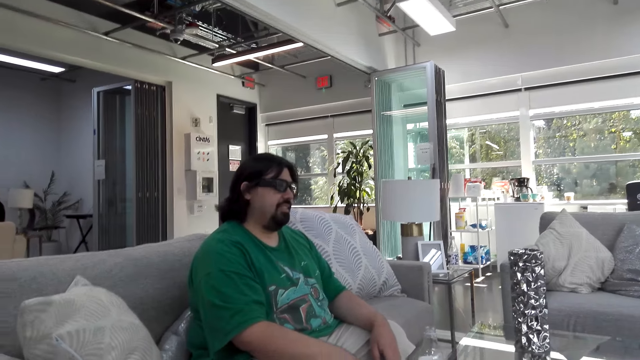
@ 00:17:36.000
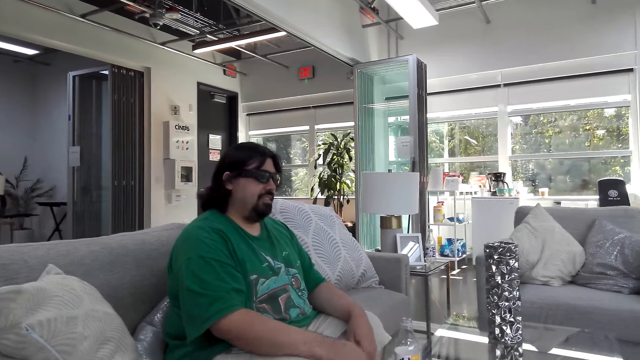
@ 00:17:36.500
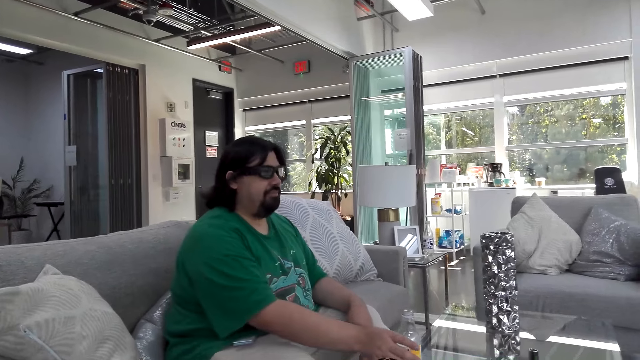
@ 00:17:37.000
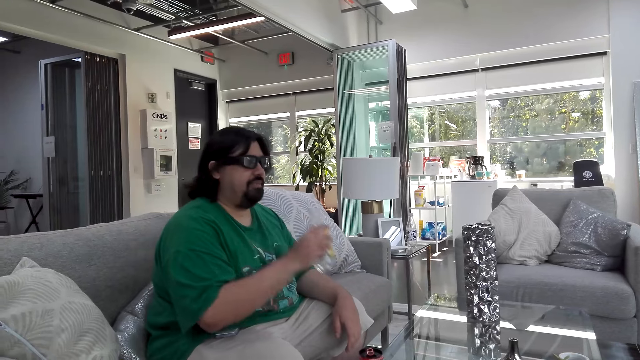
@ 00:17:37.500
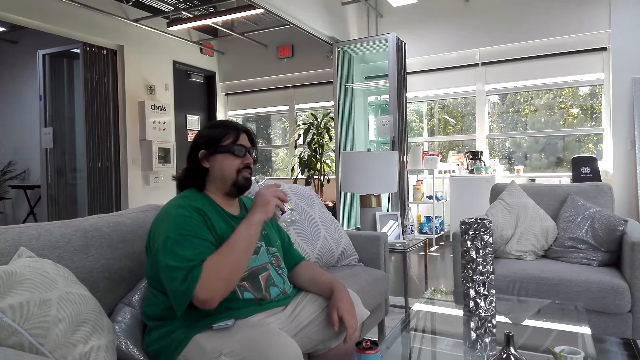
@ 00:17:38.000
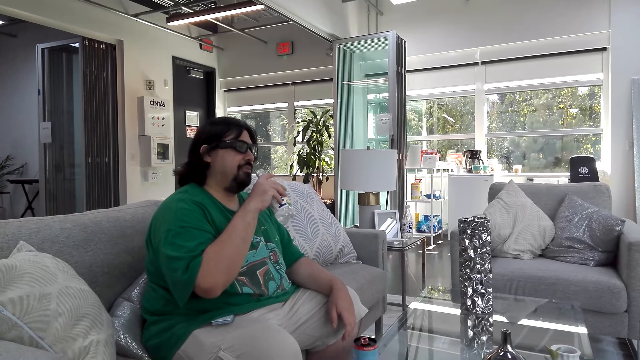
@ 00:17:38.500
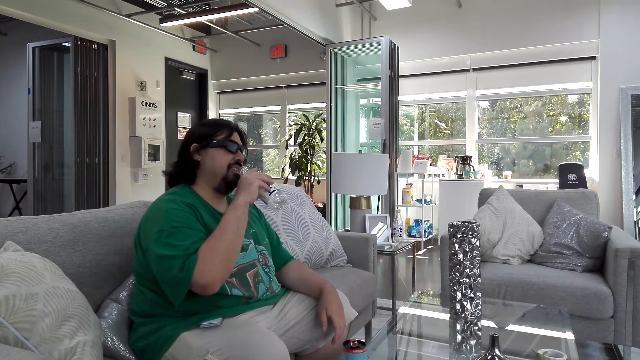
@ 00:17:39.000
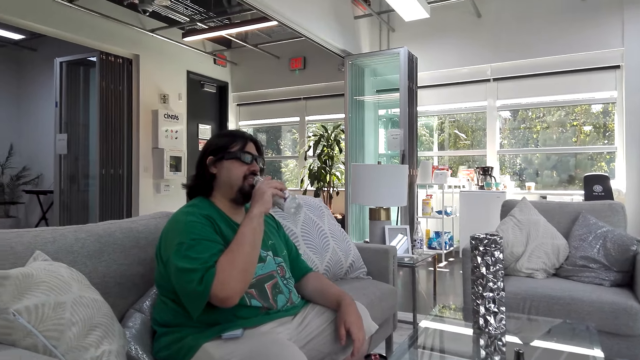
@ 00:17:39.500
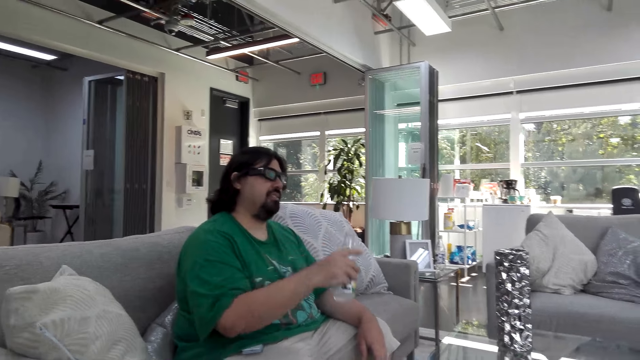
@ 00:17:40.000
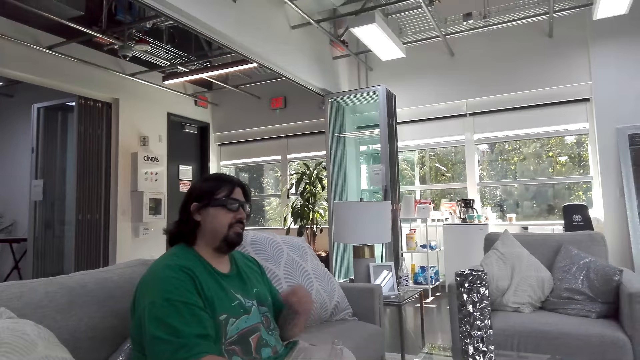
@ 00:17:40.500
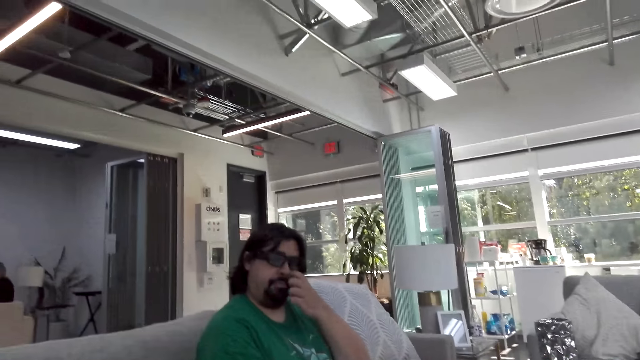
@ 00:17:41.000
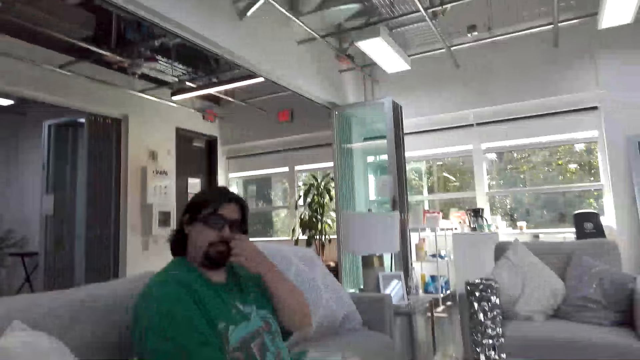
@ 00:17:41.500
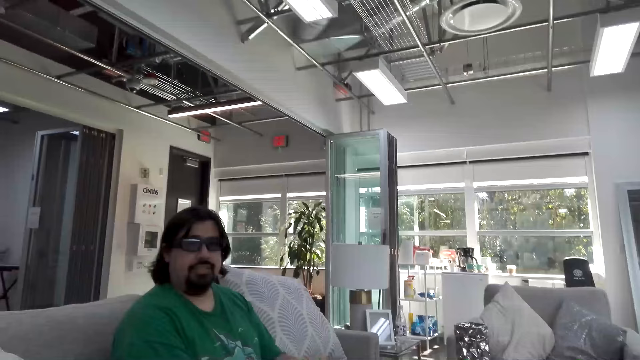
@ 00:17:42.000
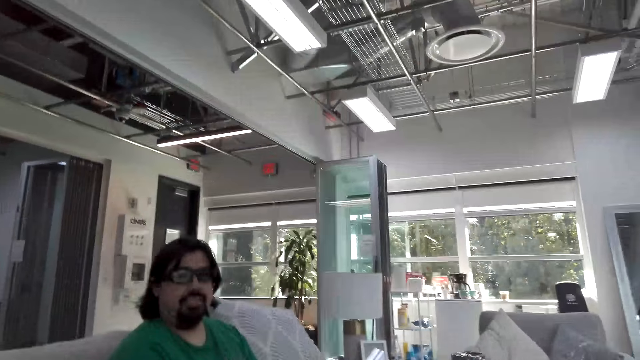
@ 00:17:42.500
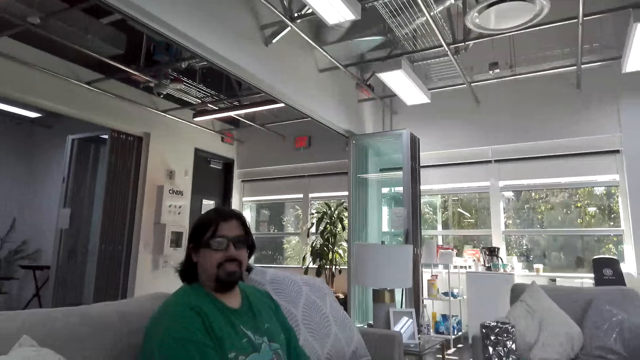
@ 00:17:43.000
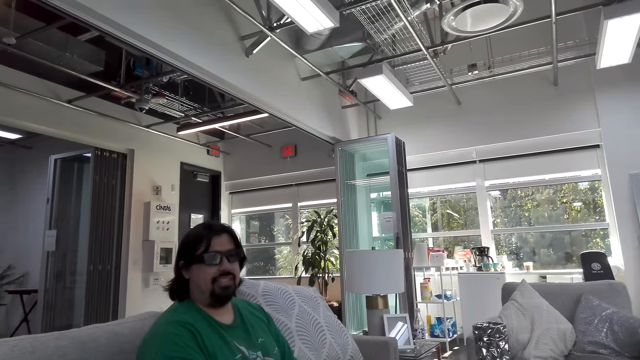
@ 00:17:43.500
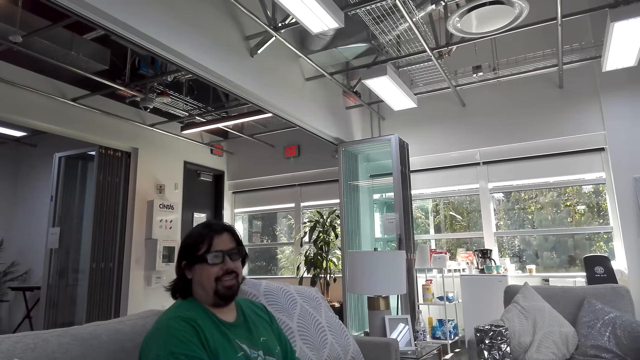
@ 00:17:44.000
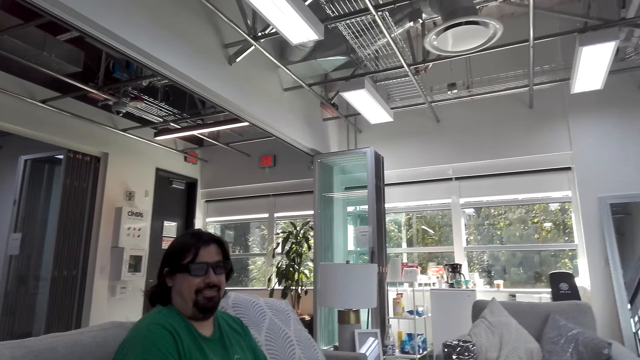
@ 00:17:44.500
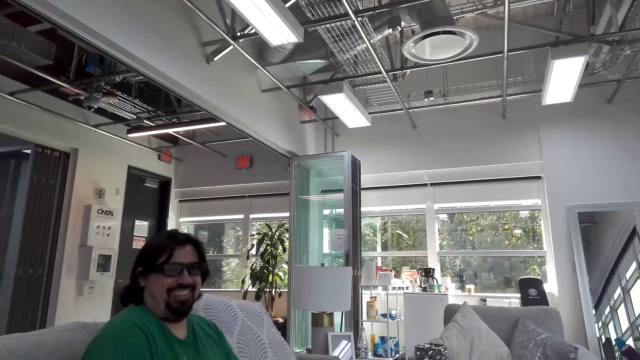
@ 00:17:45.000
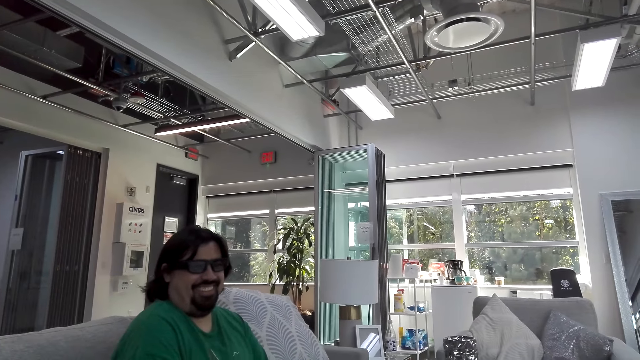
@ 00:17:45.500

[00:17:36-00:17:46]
A man nods his head. The man takes the water bottle from the table and moves the water bottle towards the mouth. The man drinks the water. The man talks. The man returns the water bottle on the table. The man scratches himself. The camera wearer talks. The man looks at the camera wearer. The man talks.

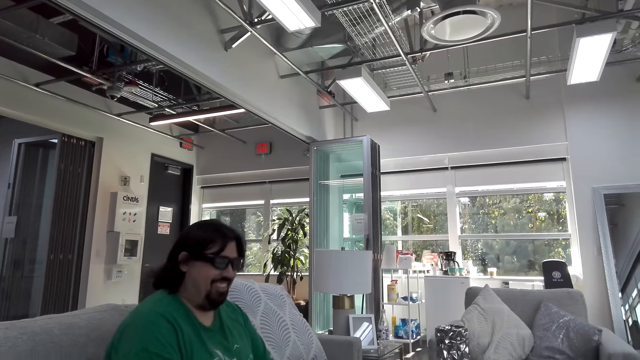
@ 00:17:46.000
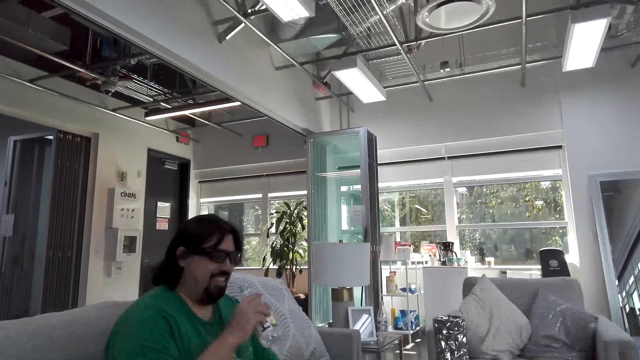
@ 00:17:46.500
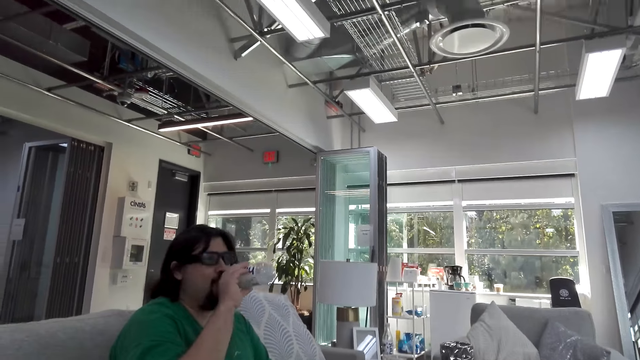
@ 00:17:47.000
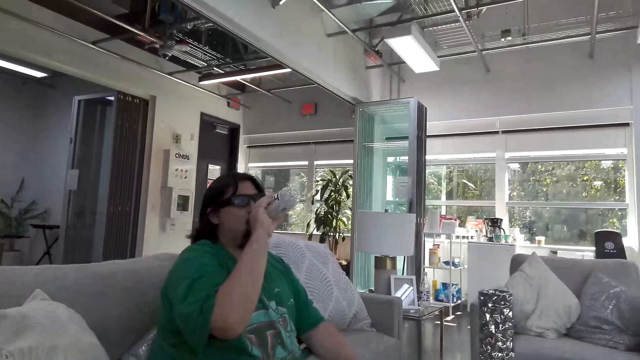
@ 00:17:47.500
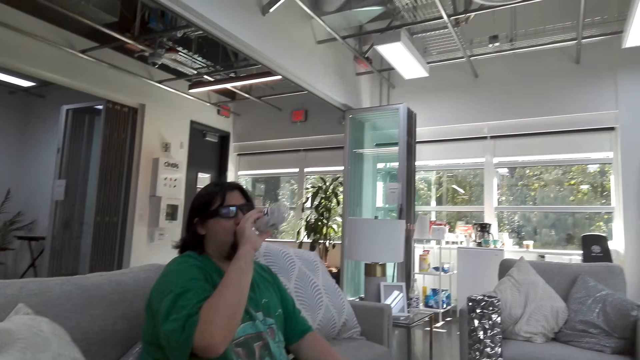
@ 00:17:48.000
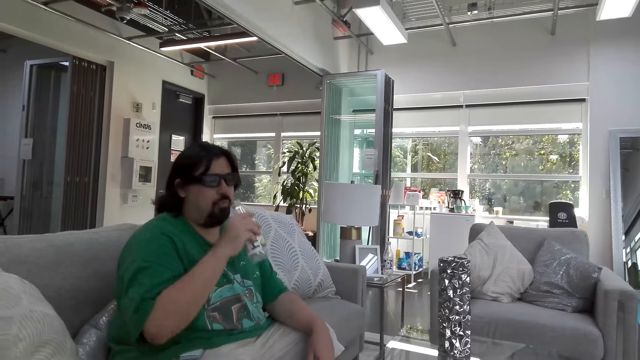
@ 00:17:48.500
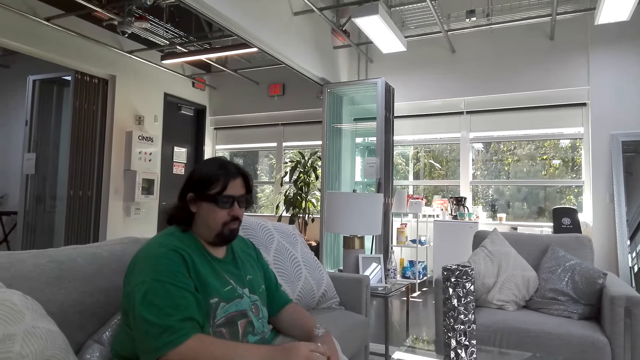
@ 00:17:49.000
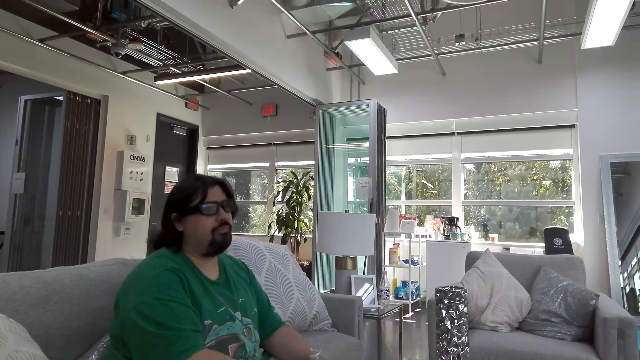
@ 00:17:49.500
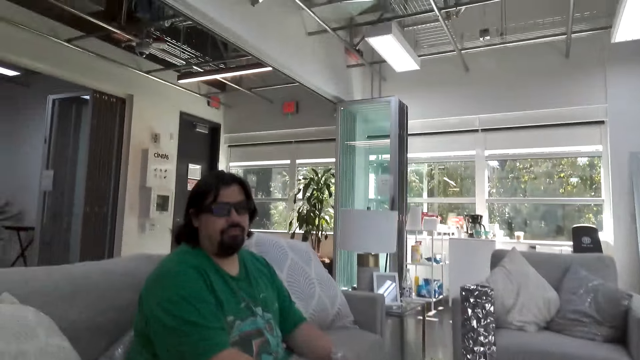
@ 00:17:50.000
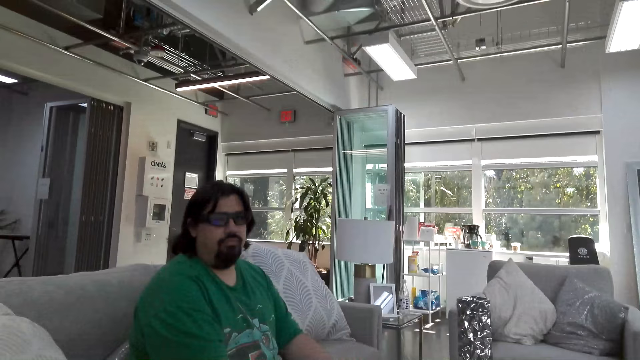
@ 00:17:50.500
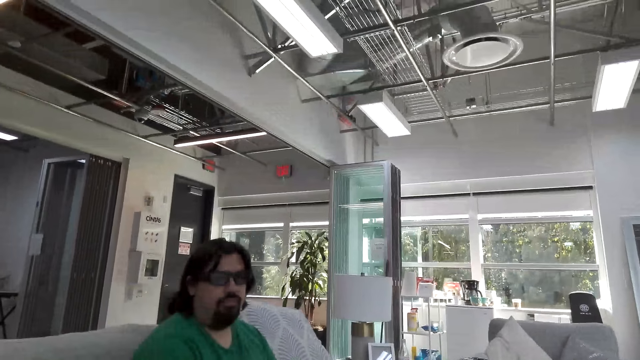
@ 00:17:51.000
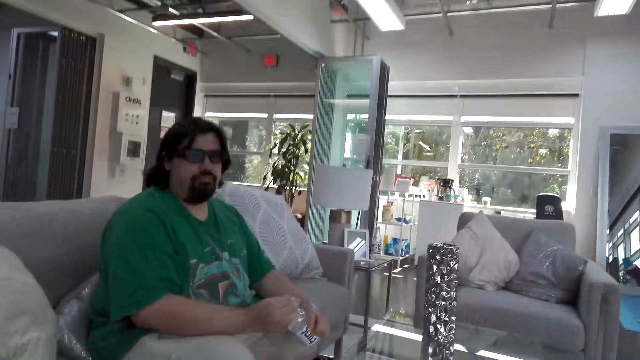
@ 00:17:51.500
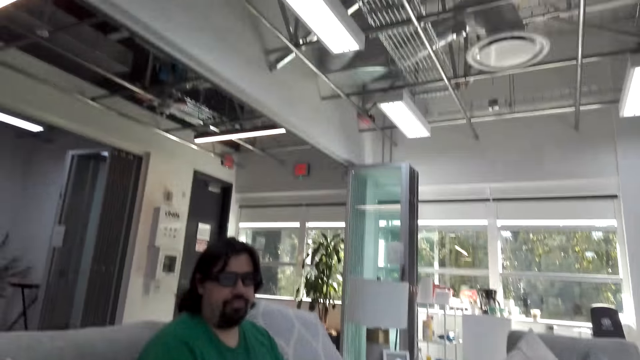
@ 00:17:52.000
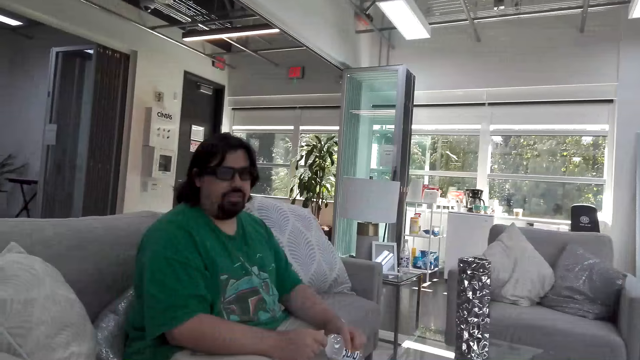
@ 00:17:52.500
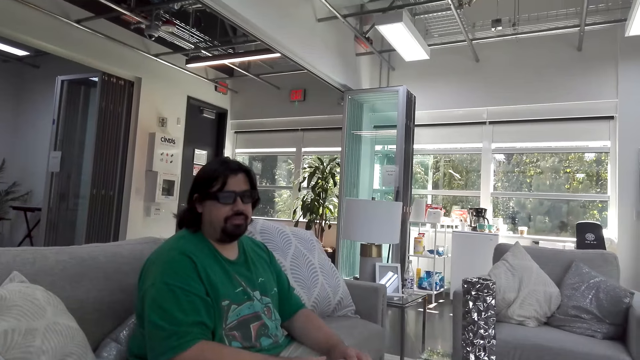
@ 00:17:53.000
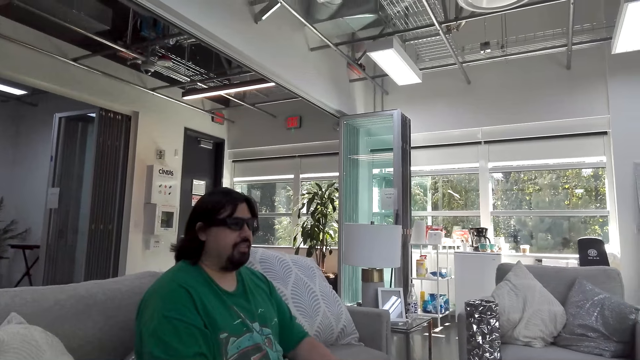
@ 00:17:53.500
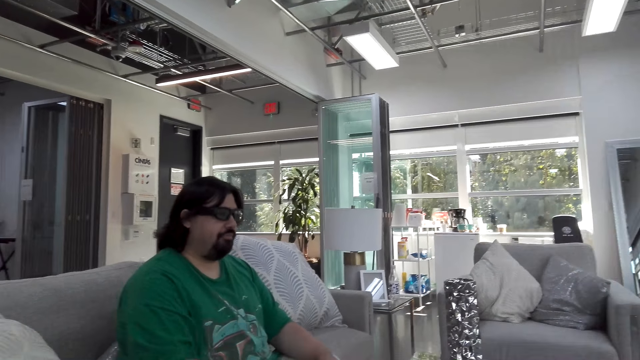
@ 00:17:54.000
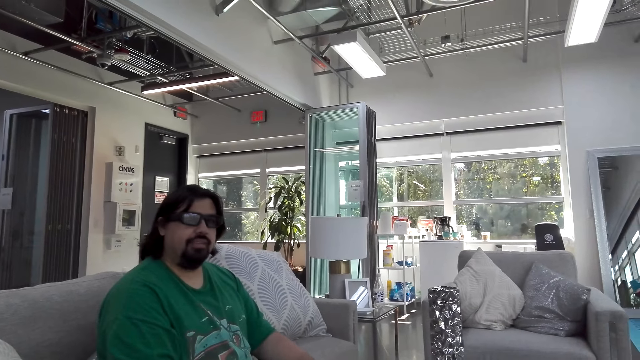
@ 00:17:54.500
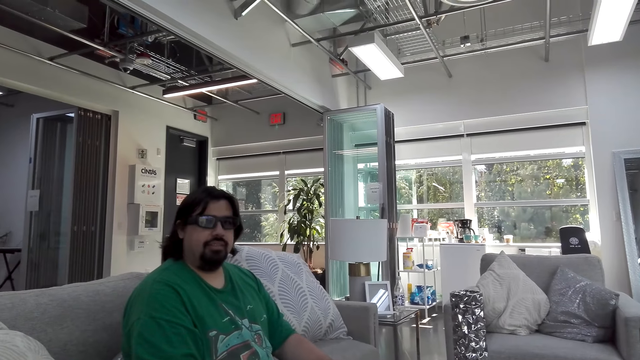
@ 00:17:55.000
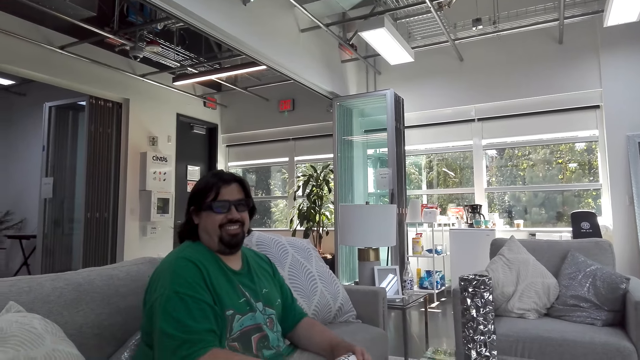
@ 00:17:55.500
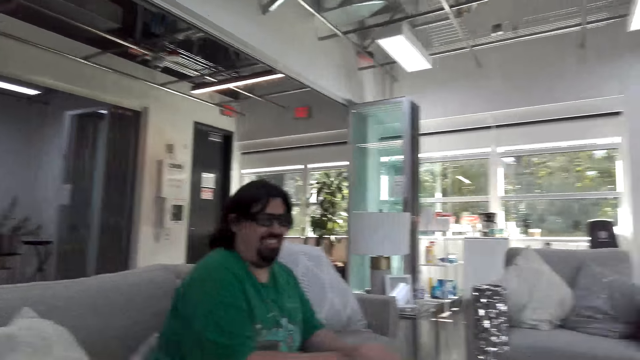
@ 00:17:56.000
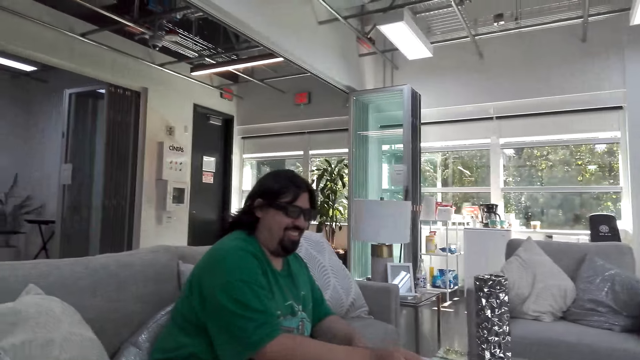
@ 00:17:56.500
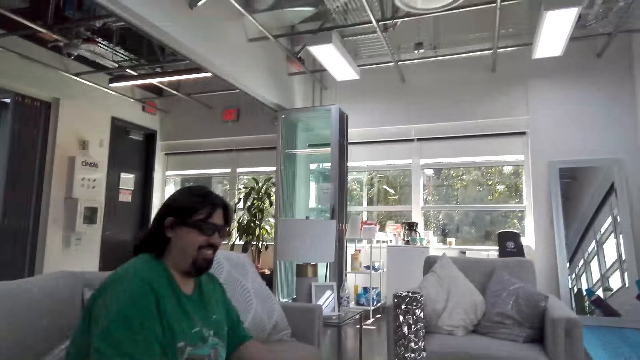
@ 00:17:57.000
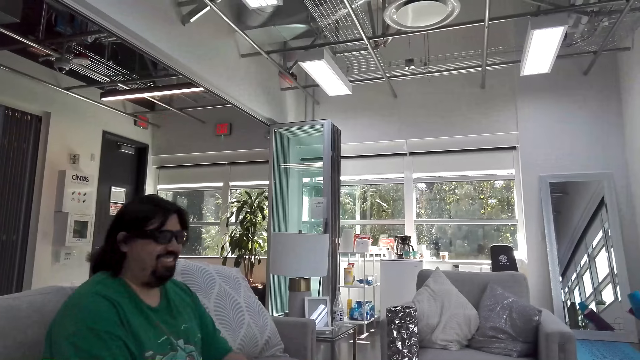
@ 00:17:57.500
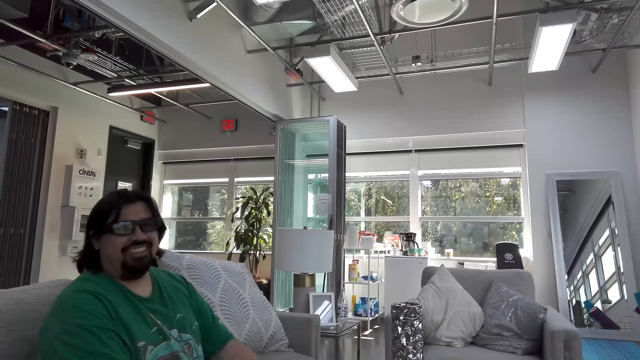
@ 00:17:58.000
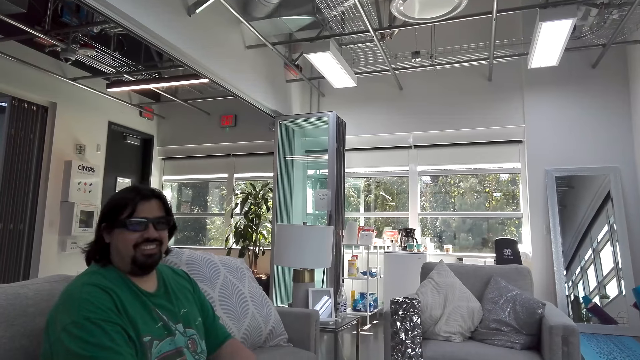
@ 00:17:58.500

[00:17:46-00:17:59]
The camera wearer talks. A man drinks the water and puts the water bottle on the table. The camera wearer talks. The man looks at the camera wearer. The man talks. The camera wearer talks. The man laughs.
